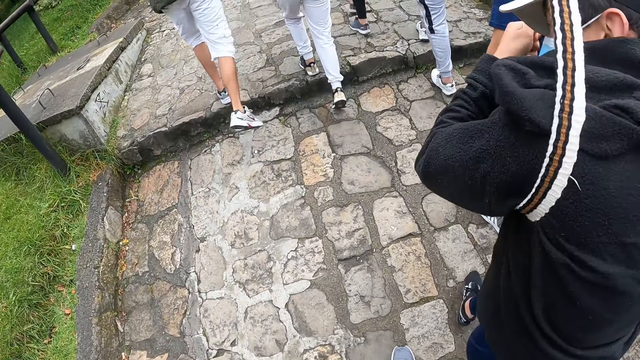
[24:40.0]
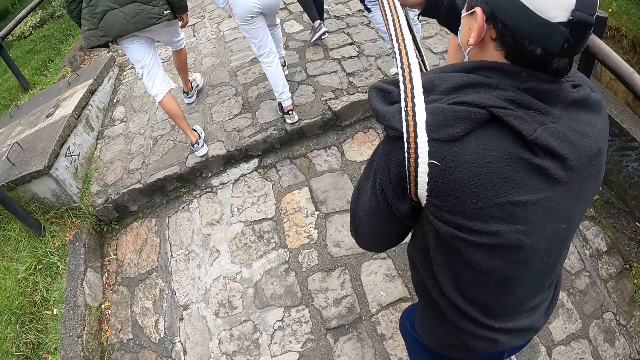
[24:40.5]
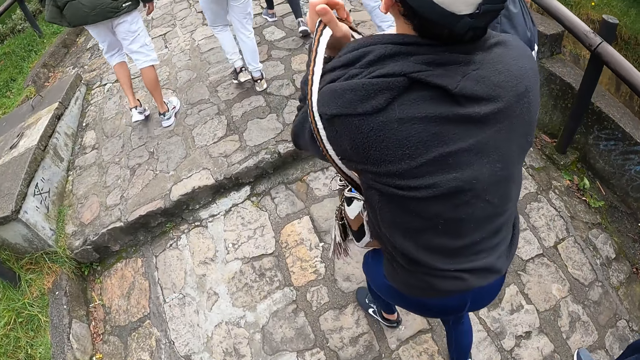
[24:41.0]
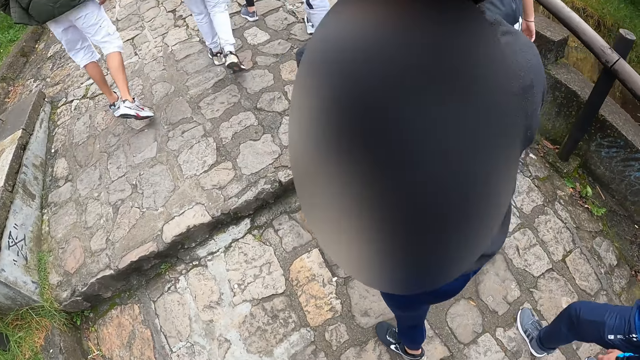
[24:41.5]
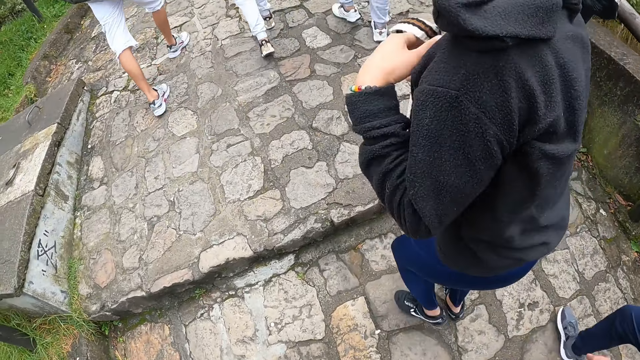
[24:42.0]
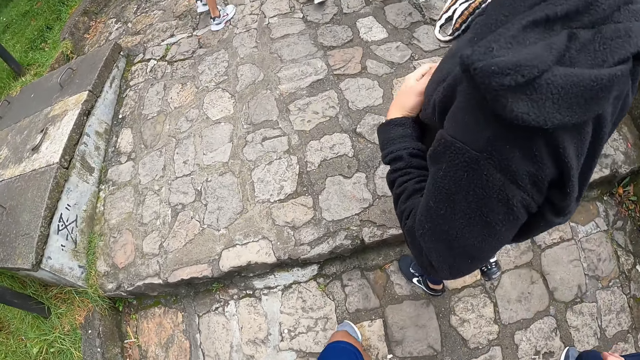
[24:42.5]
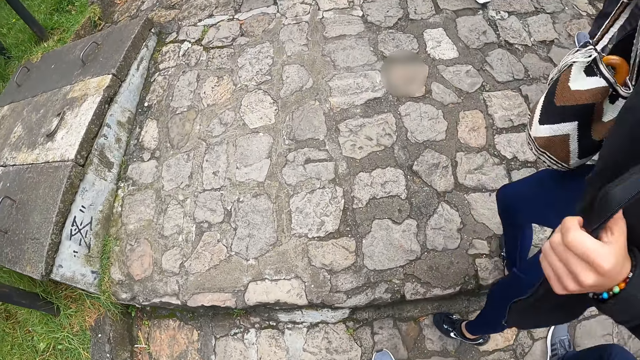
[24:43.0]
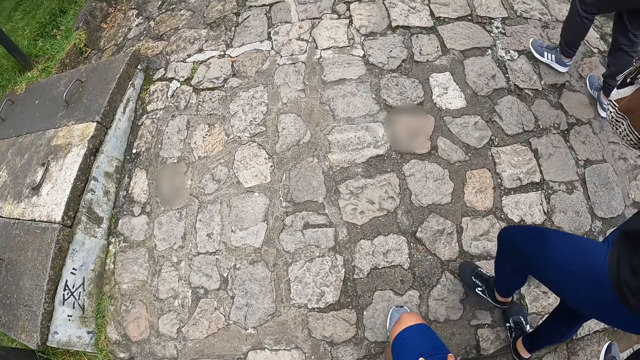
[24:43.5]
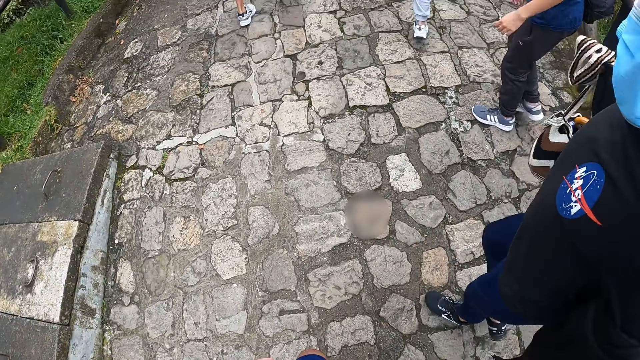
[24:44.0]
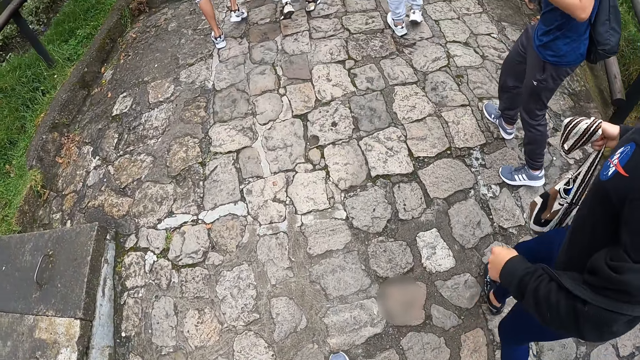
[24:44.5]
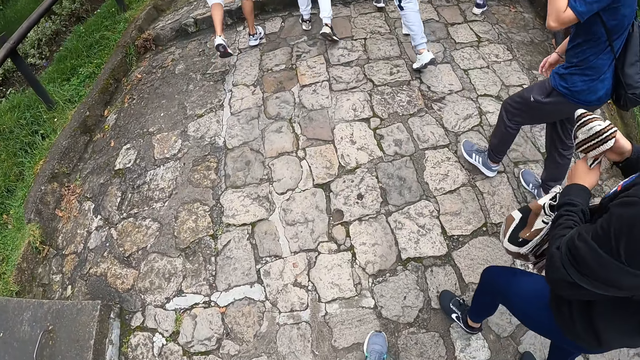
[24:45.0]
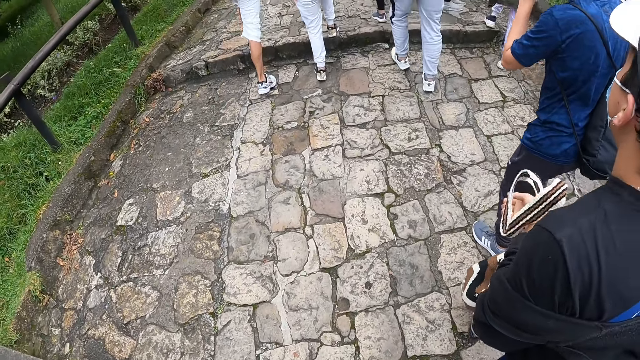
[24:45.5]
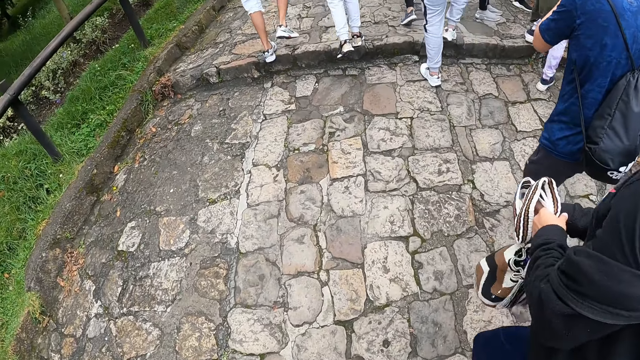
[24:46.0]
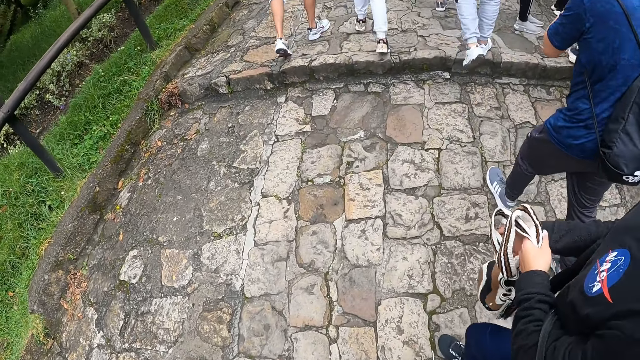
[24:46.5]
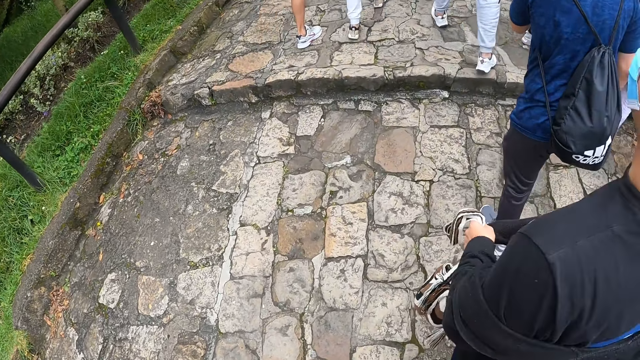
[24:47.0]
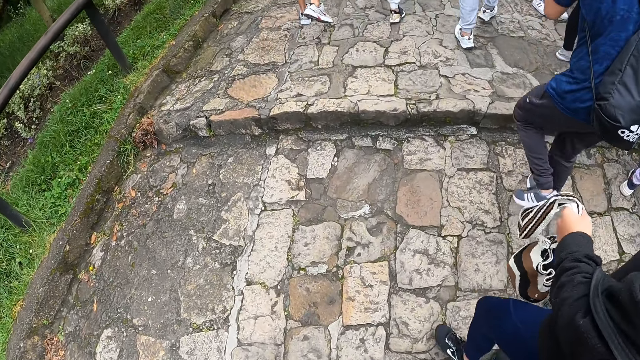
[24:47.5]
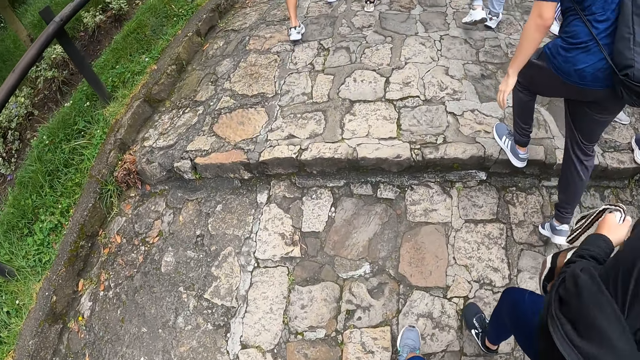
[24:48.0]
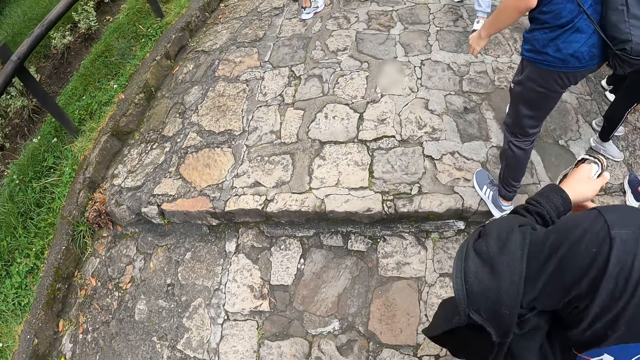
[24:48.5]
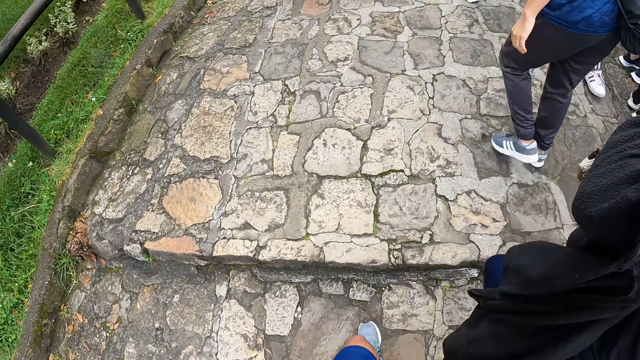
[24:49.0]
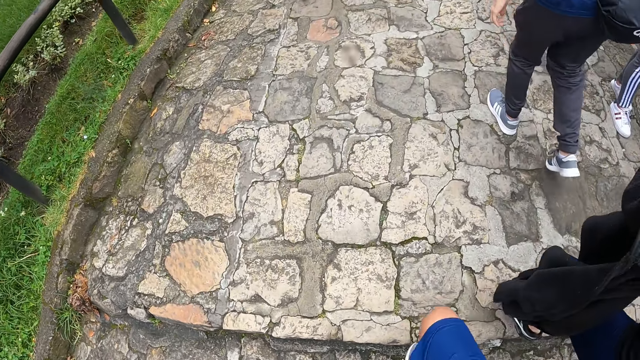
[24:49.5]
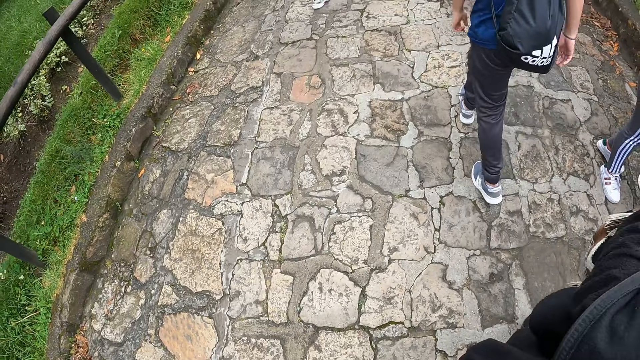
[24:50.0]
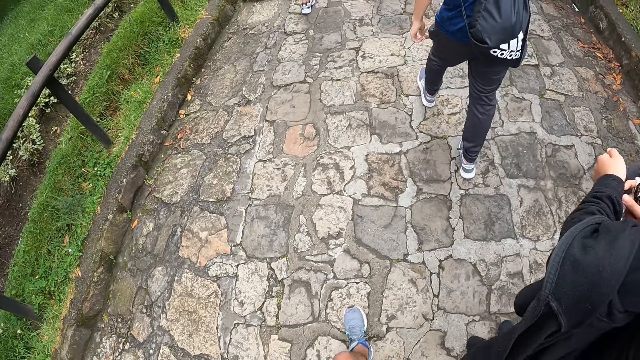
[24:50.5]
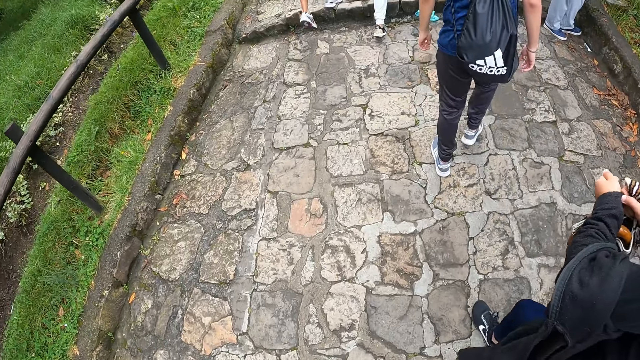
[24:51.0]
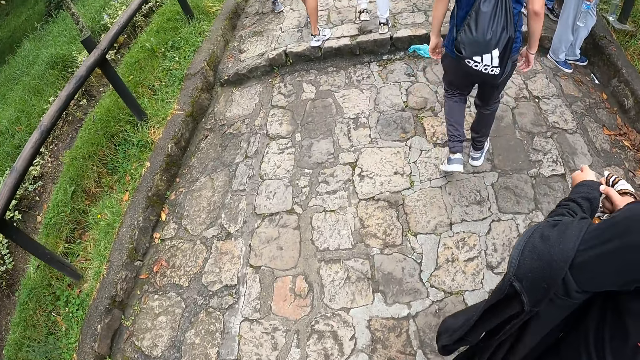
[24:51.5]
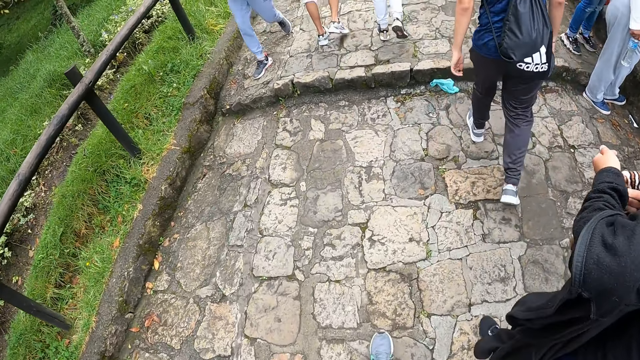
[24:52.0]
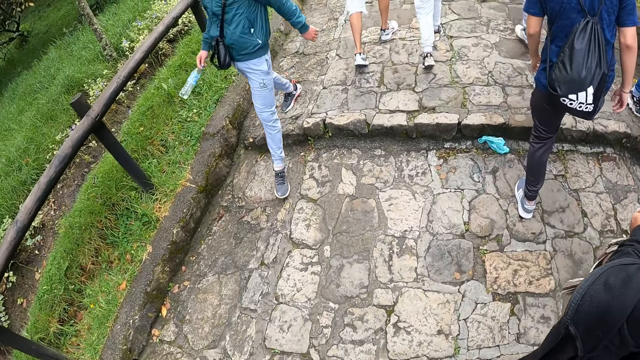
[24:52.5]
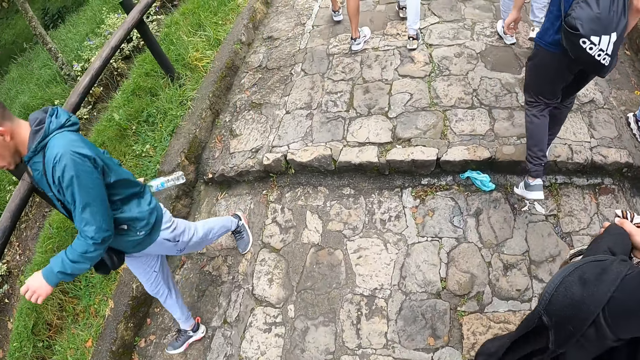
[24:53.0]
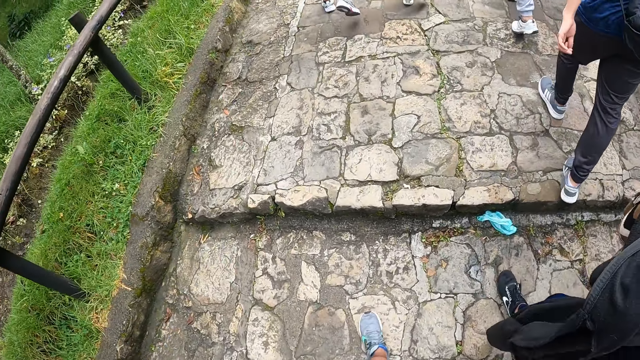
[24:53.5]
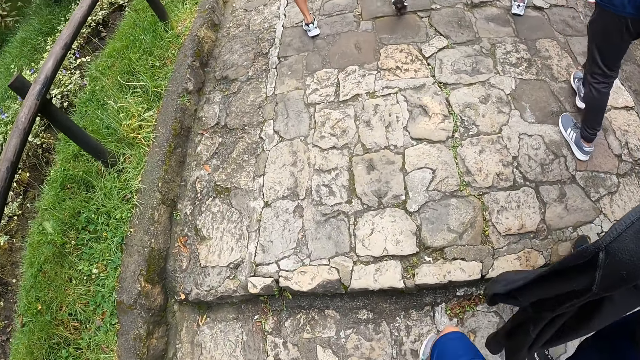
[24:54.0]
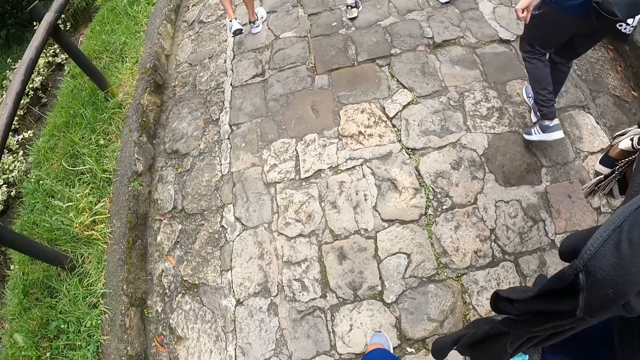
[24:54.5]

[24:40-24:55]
The man takes off a jacket on his body with his left hand. The man pulls the jacket's left sleeve from his hand with his right hand.

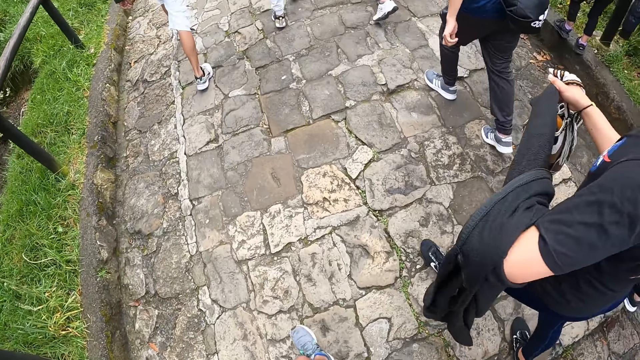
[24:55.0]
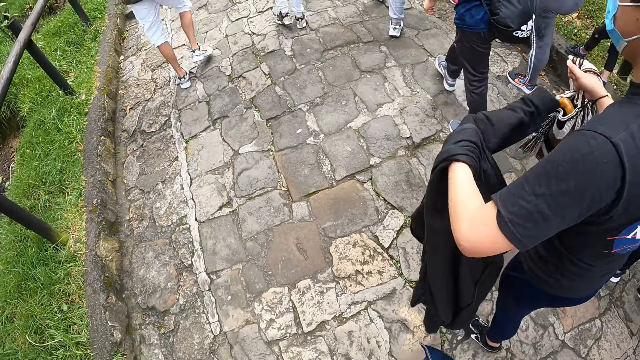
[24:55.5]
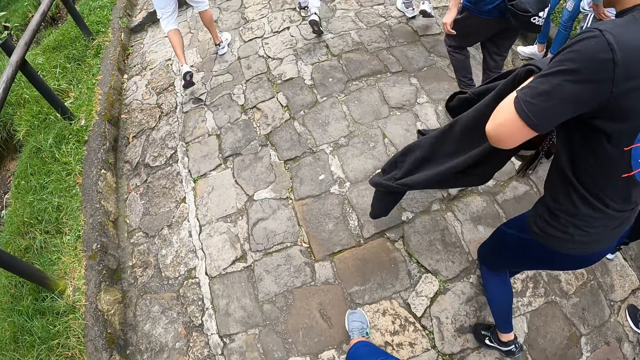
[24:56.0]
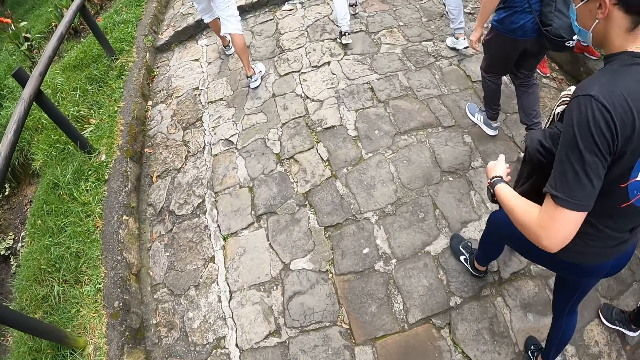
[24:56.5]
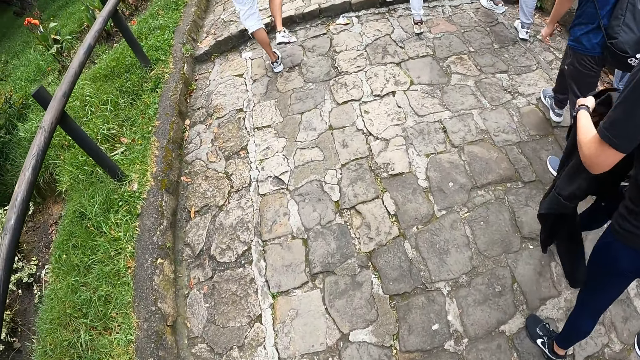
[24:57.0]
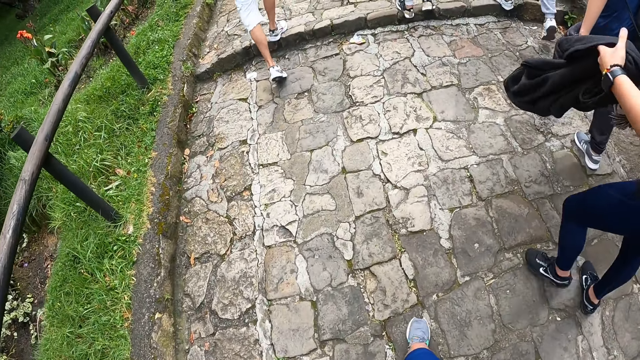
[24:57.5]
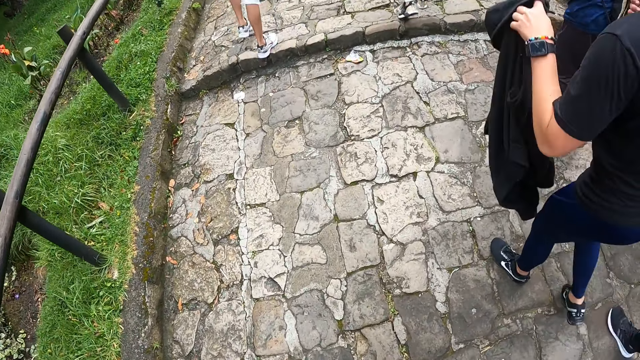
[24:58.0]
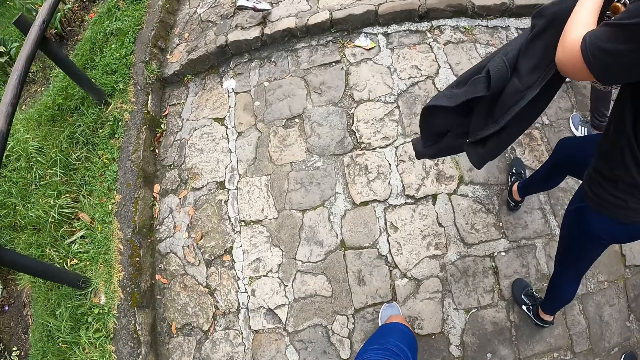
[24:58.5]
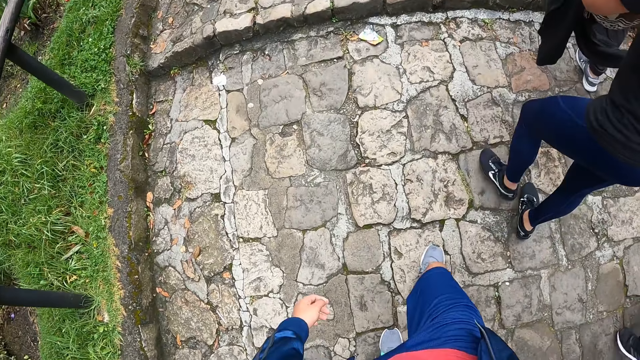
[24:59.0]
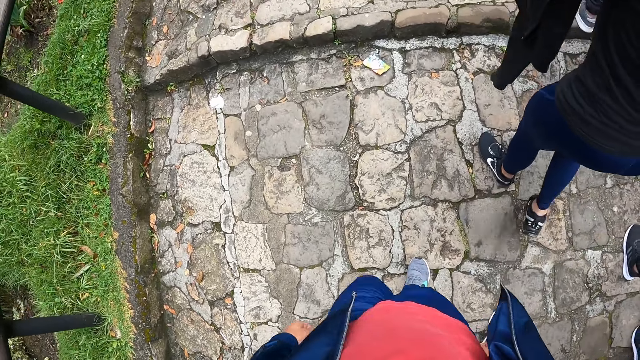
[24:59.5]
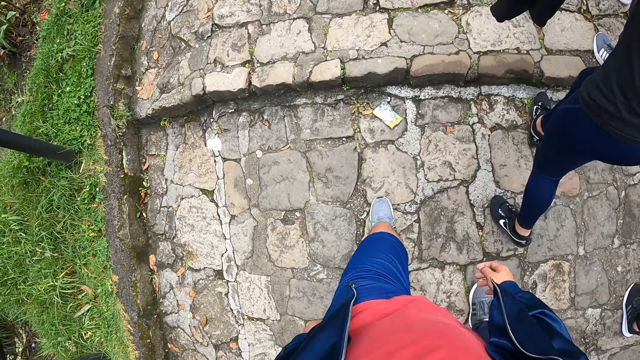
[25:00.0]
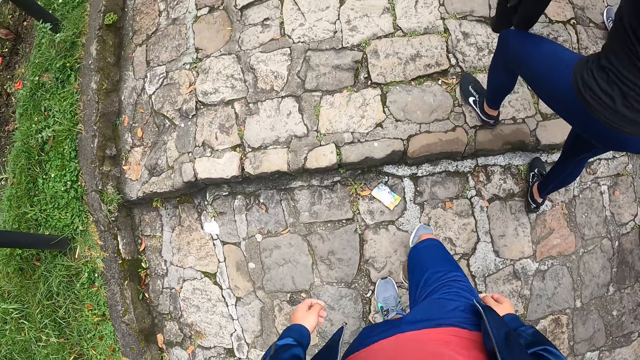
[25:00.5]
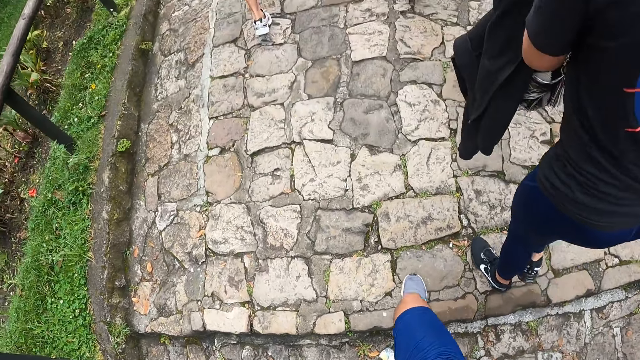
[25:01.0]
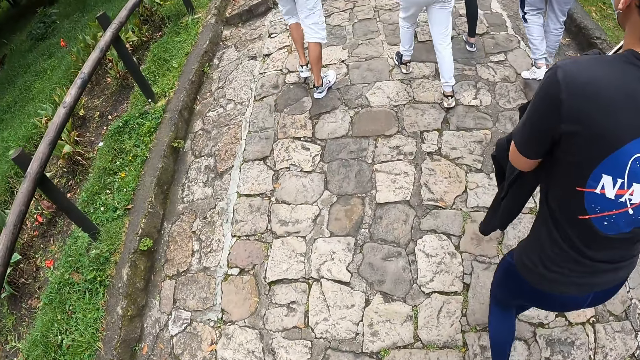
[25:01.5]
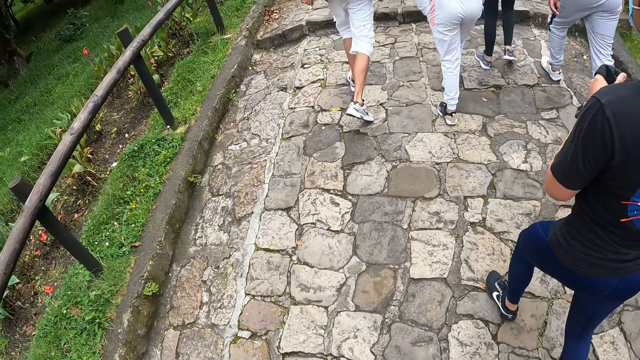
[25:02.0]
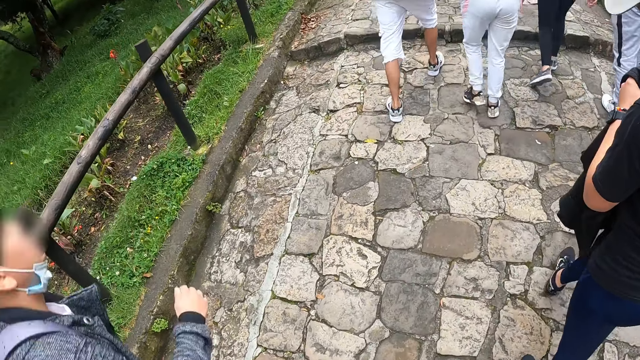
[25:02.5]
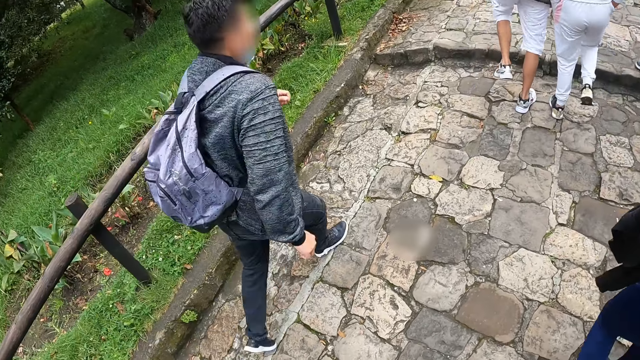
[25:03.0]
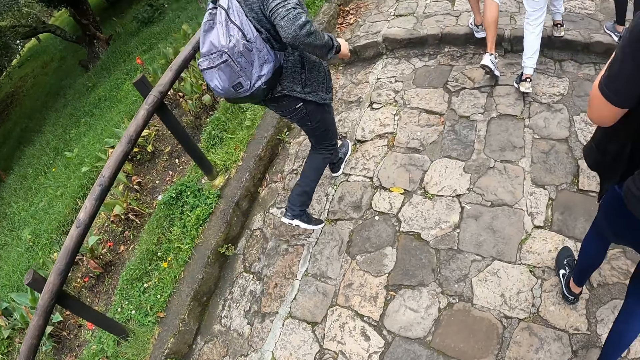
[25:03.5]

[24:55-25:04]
A person holds the pullover and walks around.
